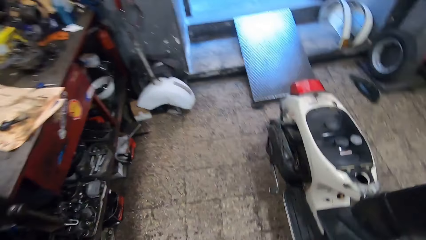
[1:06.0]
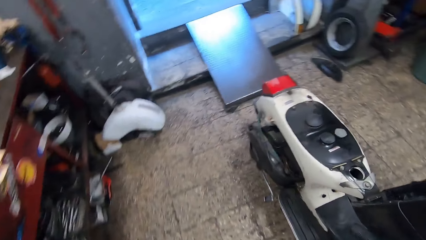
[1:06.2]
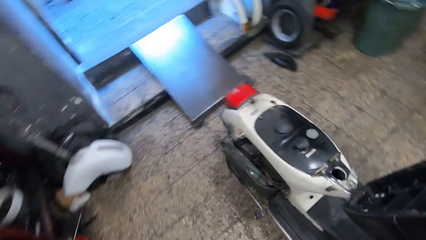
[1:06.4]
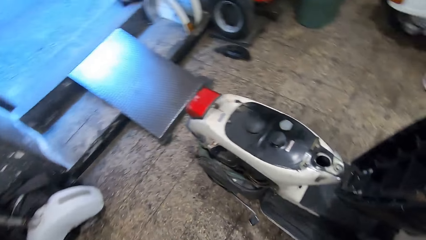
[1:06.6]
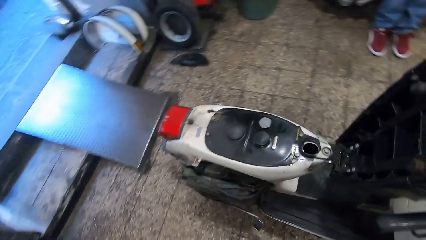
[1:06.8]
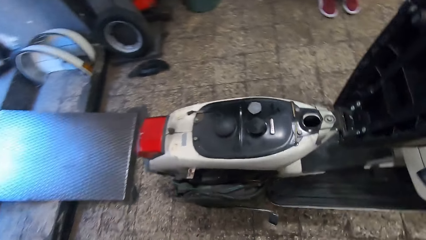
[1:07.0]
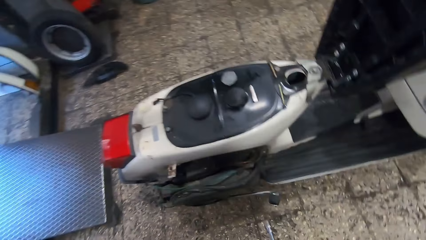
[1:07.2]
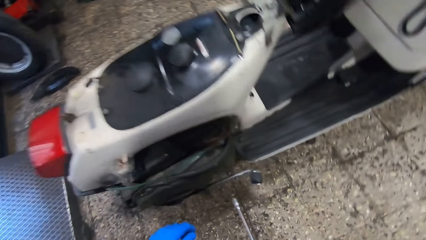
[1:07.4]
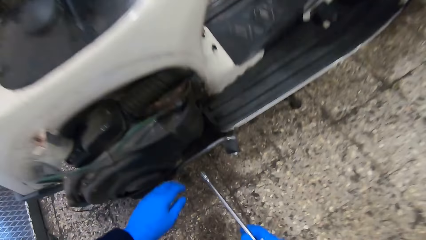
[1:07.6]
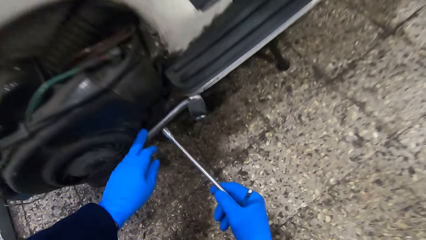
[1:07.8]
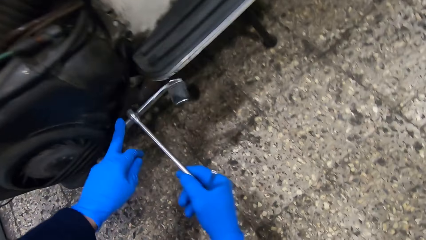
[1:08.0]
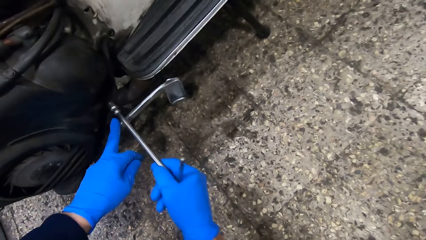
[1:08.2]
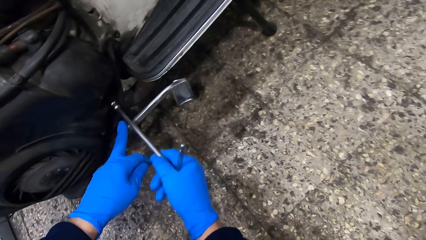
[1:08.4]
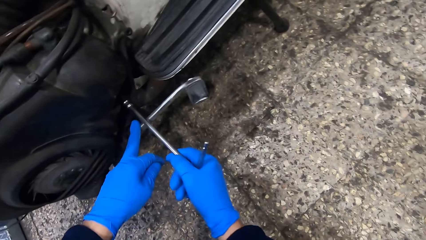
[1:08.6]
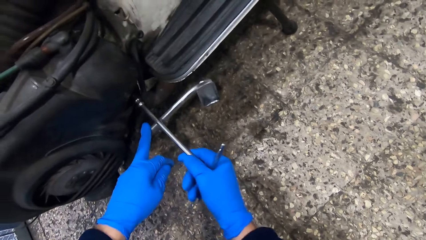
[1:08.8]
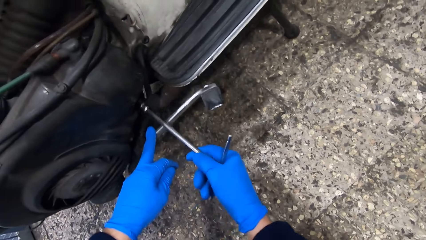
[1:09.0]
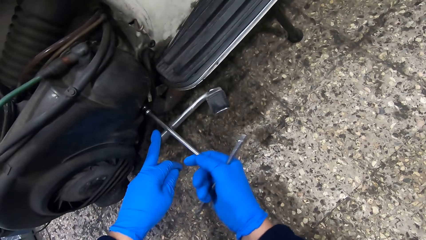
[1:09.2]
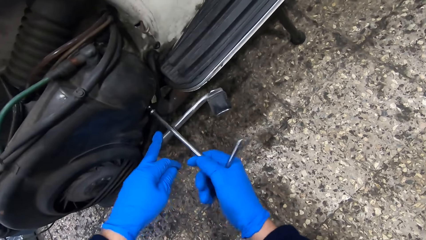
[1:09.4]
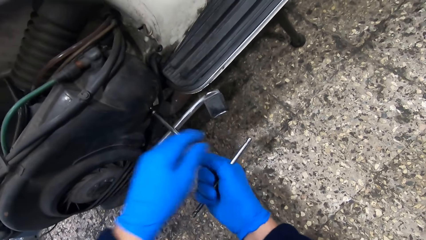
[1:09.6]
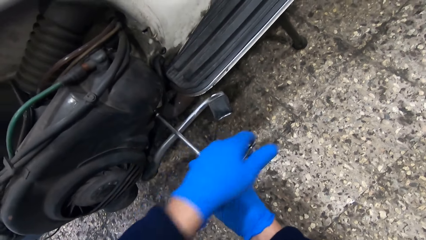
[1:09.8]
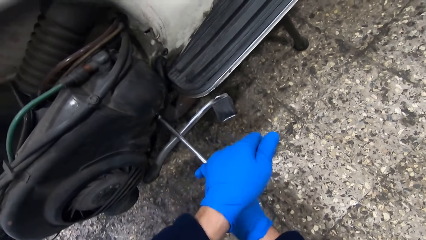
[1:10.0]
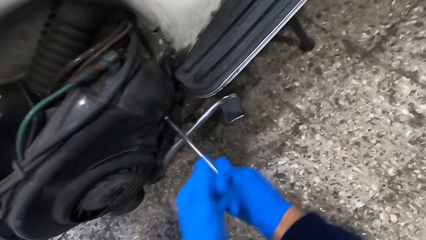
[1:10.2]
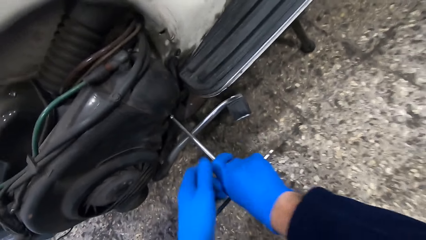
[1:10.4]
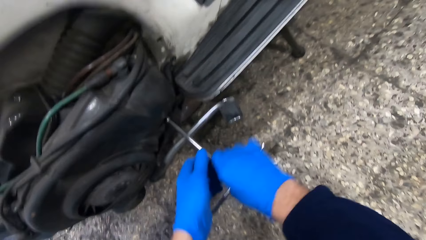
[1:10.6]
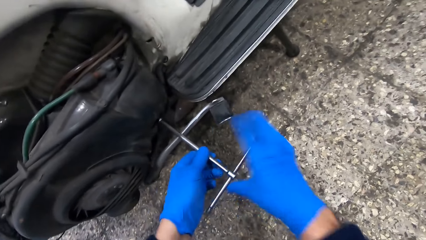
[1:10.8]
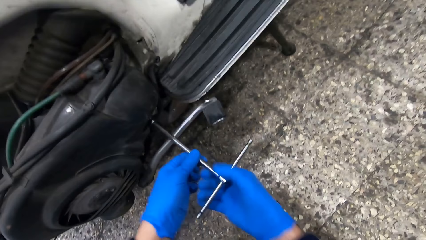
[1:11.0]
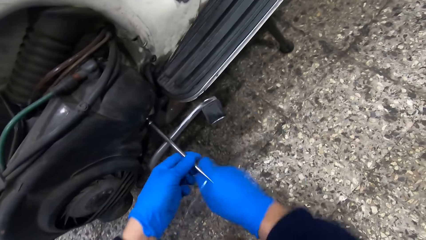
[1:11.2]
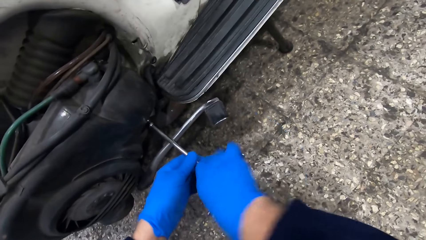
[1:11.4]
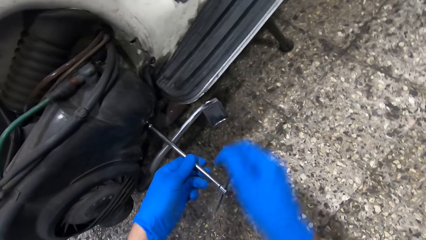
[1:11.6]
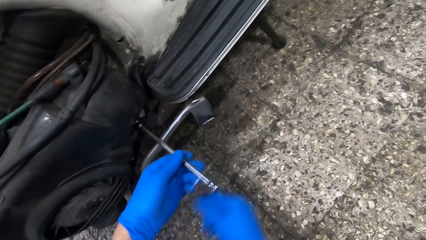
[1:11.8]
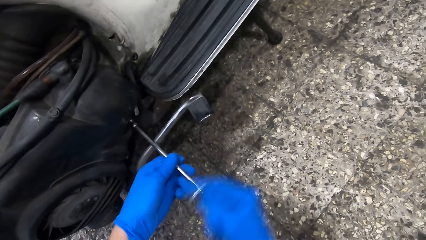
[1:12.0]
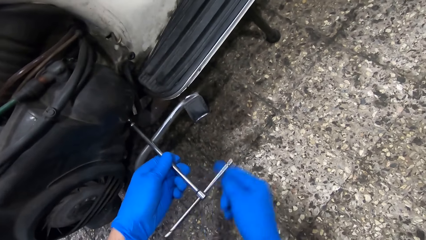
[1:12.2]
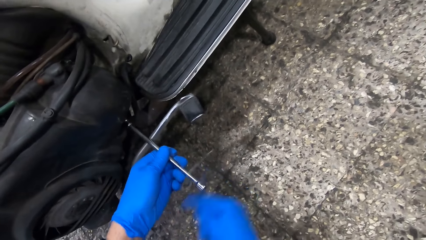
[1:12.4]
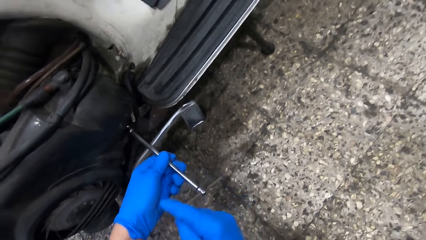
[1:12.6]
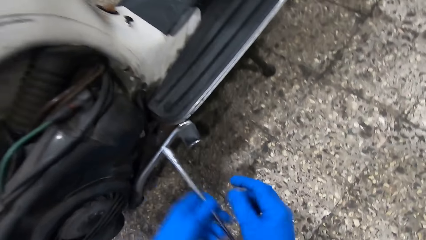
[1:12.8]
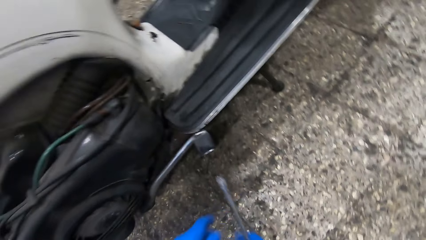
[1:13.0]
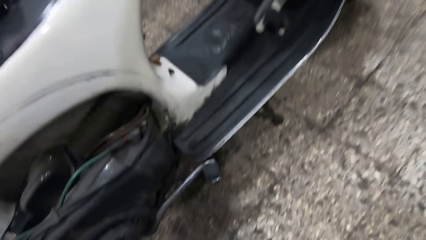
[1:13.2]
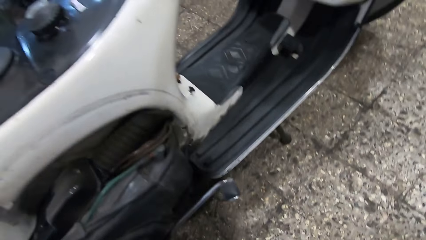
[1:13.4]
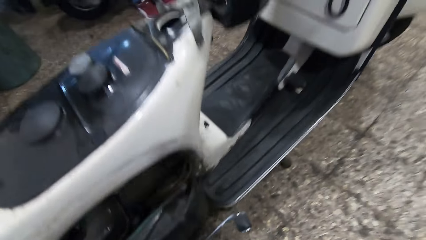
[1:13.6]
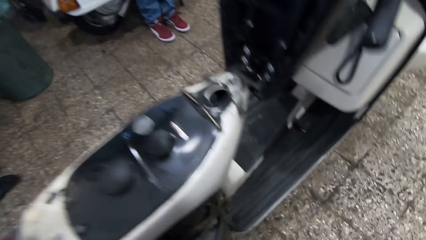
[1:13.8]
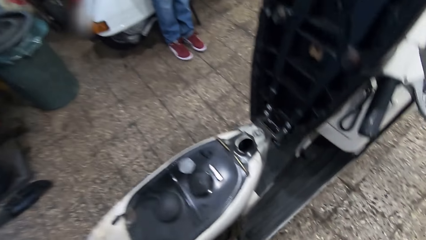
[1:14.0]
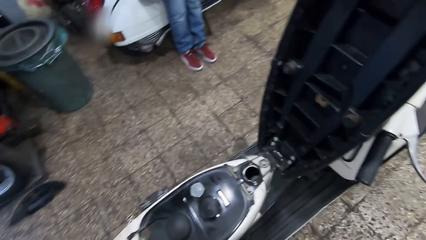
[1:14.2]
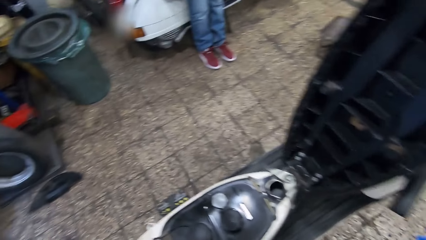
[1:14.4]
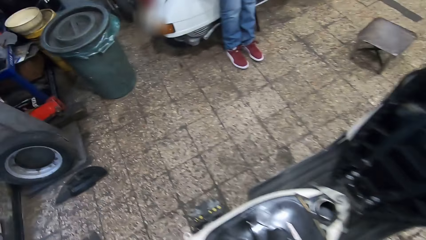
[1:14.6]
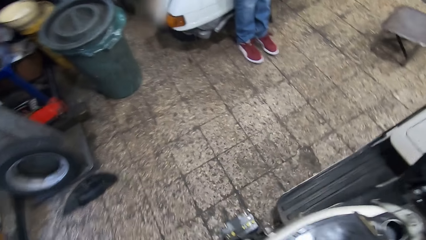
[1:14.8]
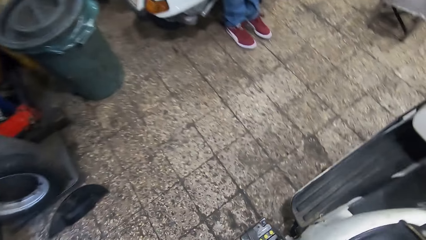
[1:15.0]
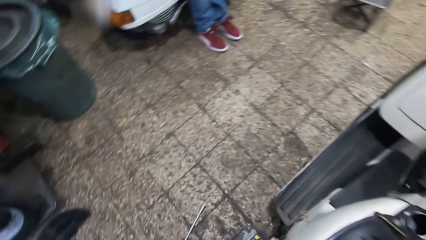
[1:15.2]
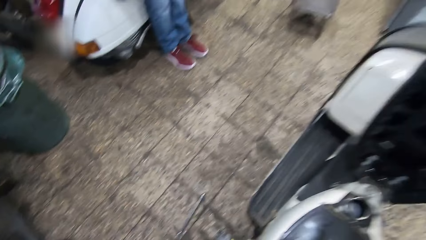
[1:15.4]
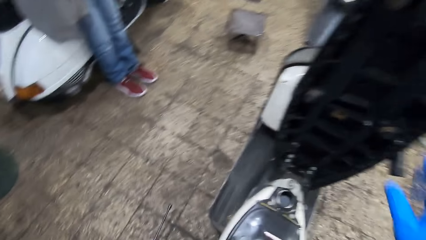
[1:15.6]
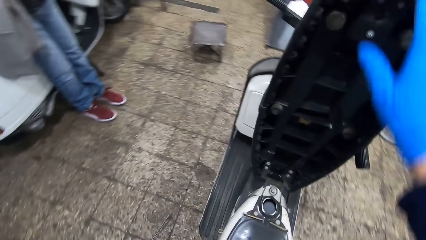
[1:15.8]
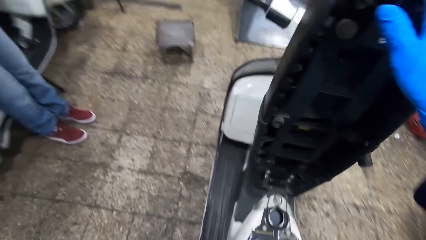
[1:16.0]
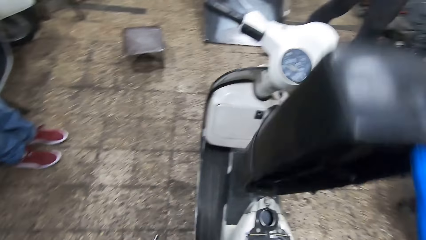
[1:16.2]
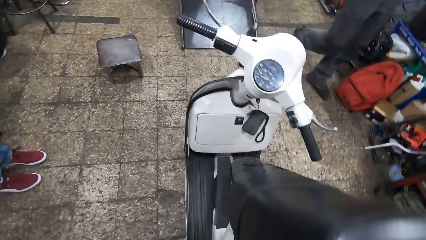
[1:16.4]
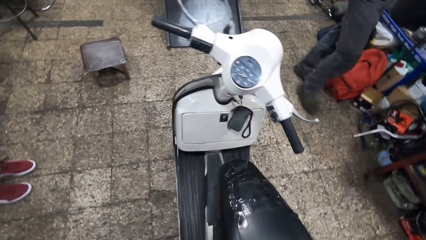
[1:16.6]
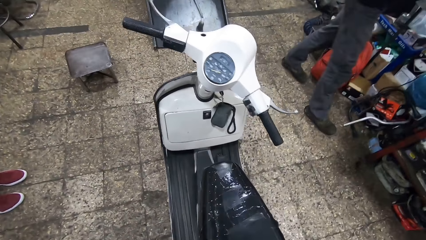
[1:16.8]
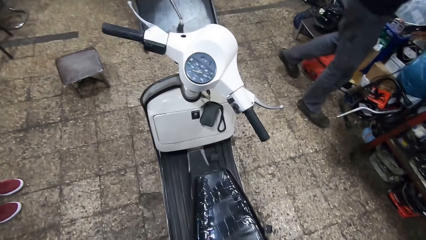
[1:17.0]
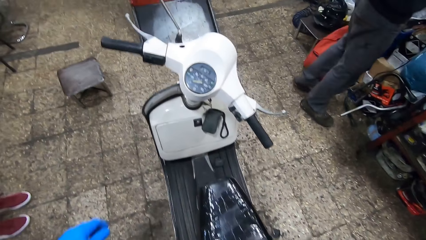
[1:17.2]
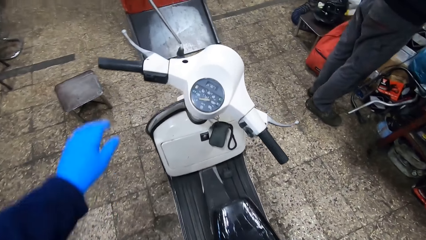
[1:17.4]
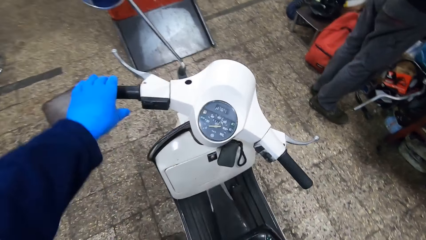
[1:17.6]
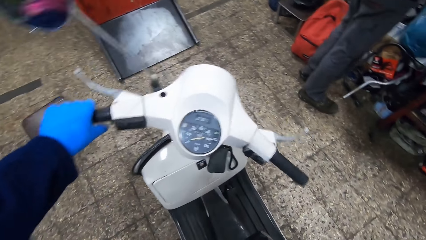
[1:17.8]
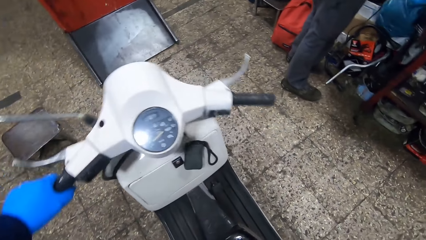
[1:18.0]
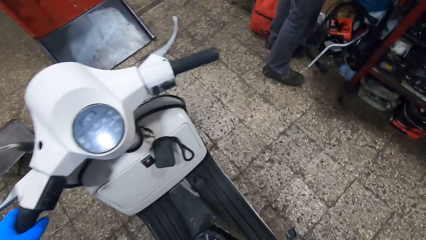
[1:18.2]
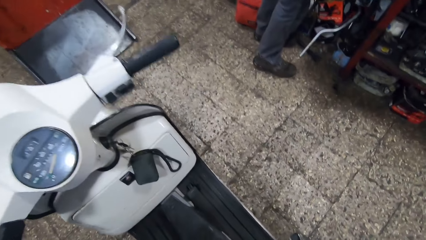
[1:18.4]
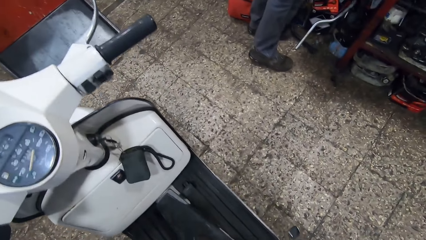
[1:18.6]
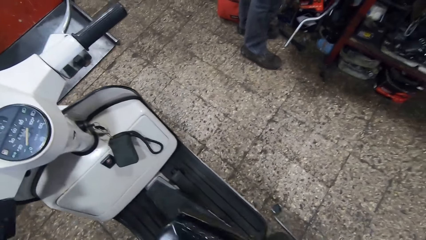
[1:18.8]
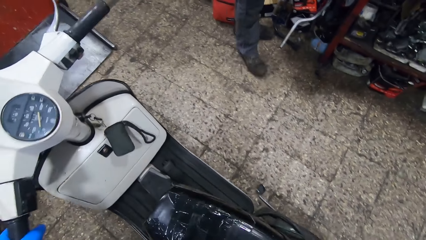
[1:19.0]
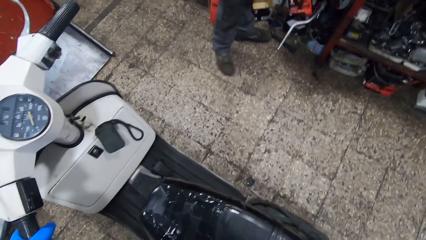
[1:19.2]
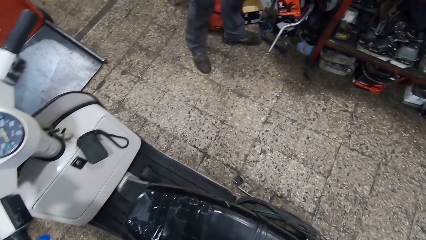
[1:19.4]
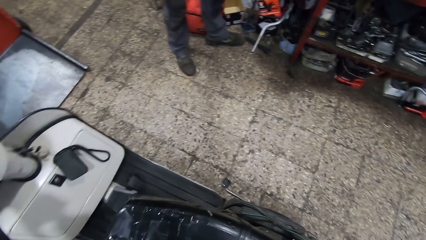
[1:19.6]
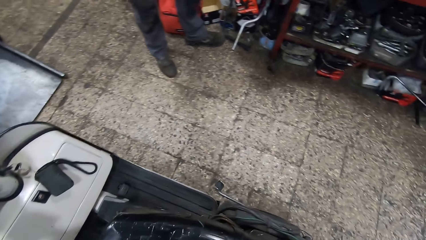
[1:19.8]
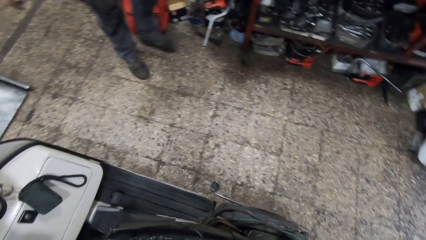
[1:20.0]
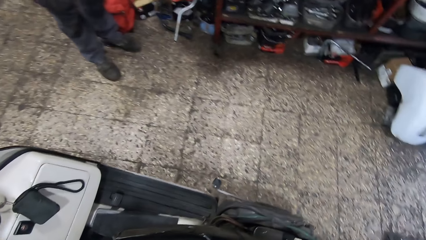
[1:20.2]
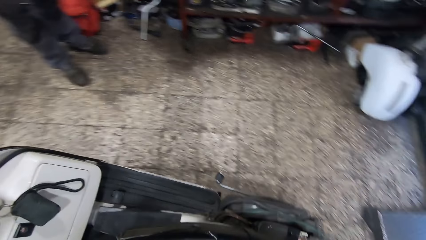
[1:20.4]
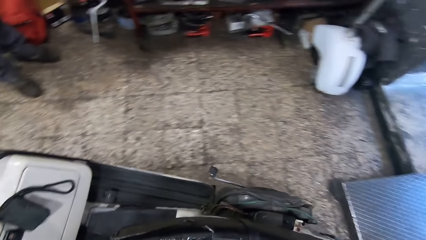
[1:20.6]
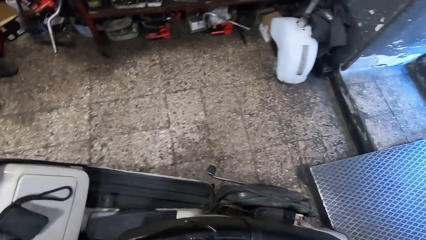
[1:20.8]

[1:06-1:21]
The camera wearer moves beside the motorbike. He holds the lug wrench or T wrench. He tightens the screw. He unscrews the screw on the motorcycle rim with the T wrench with both hands. He drops the screw on the floor with the T wrench. He looks at the floor. He closes the seat. He pulls the motorcycle chair with his right hand. A man walks to a shelf. The camera wearer holds the handlebar. He moves the motorcycle with both hands.
